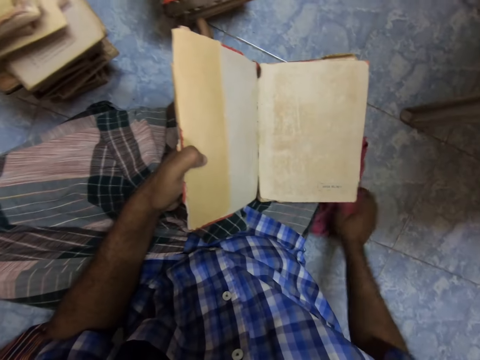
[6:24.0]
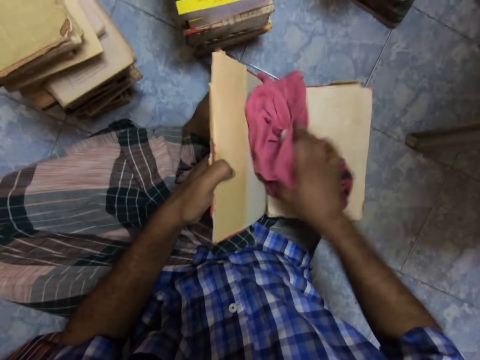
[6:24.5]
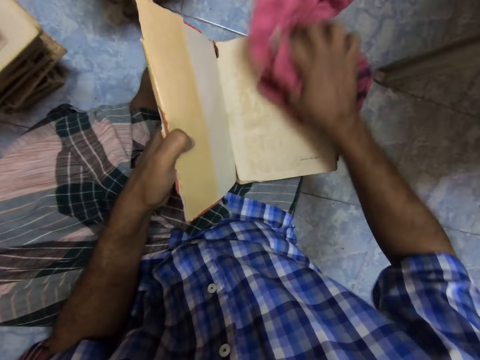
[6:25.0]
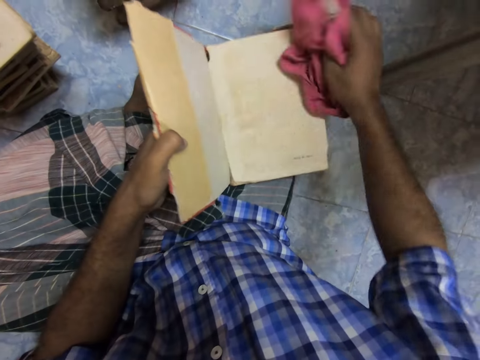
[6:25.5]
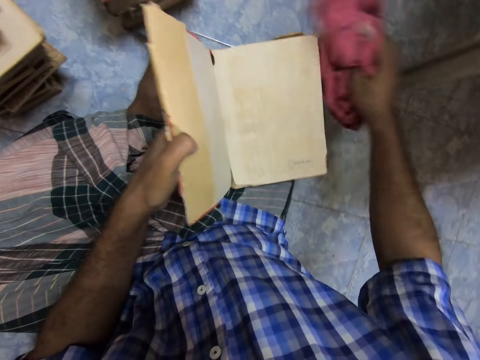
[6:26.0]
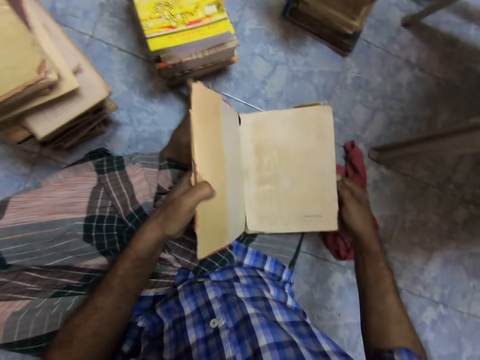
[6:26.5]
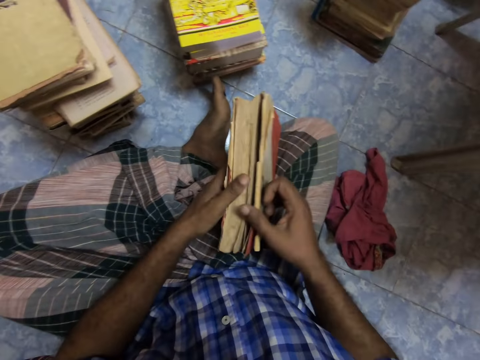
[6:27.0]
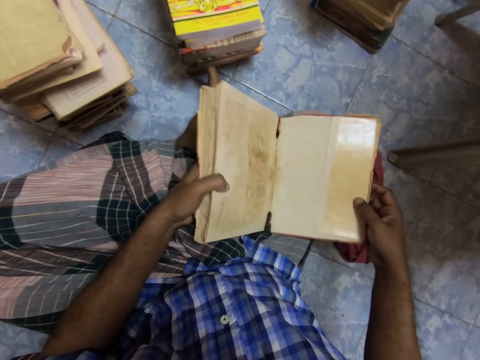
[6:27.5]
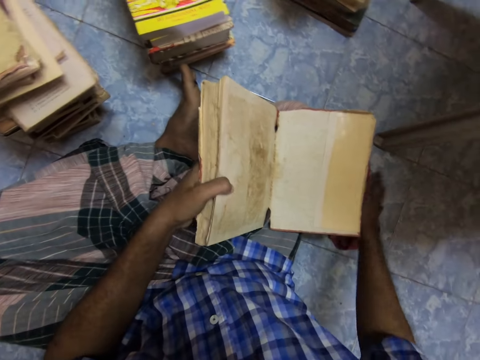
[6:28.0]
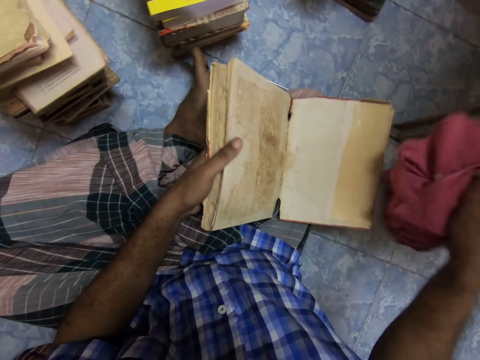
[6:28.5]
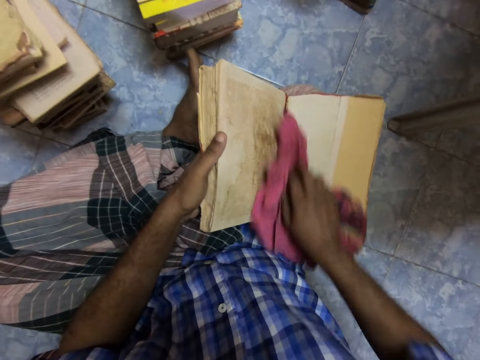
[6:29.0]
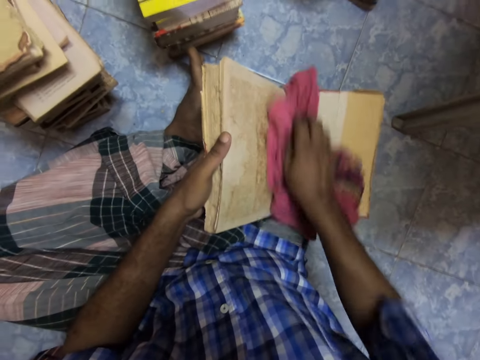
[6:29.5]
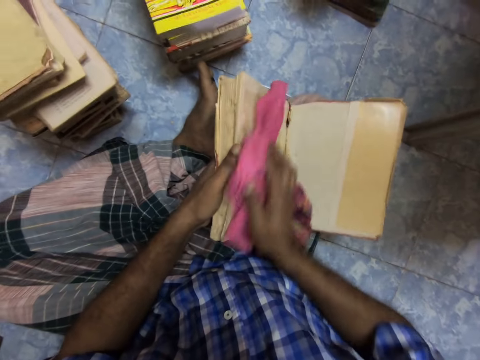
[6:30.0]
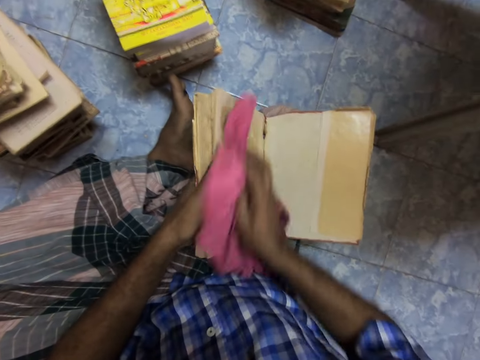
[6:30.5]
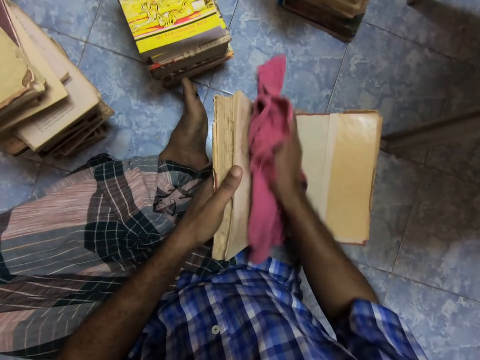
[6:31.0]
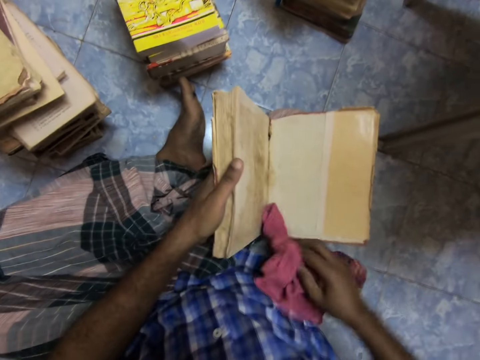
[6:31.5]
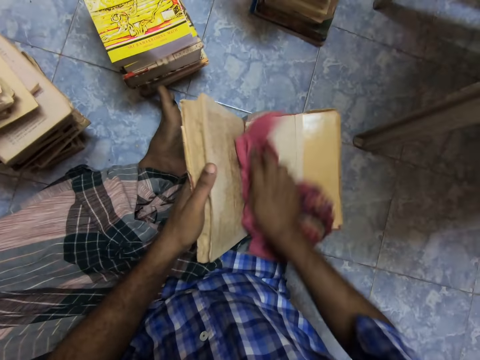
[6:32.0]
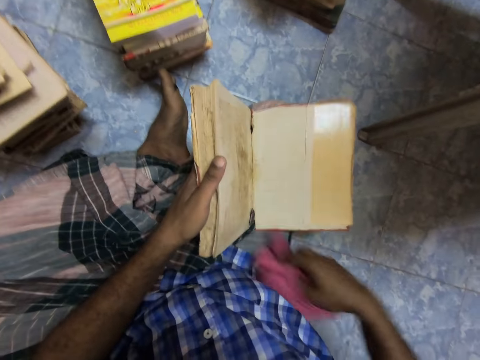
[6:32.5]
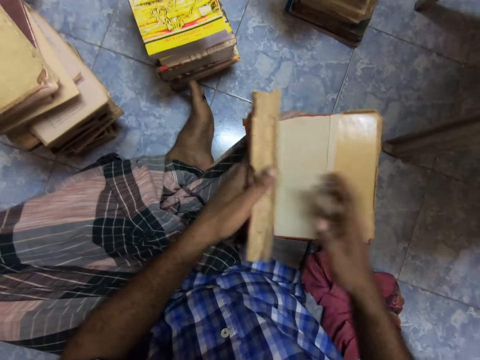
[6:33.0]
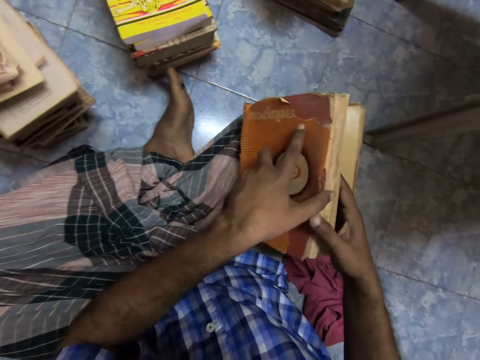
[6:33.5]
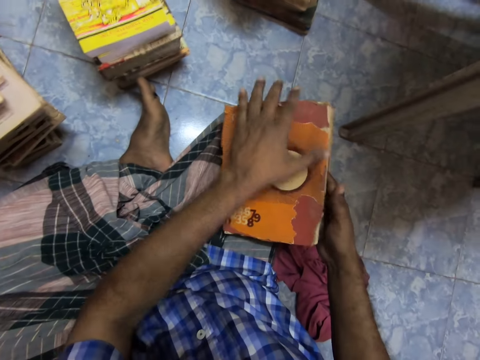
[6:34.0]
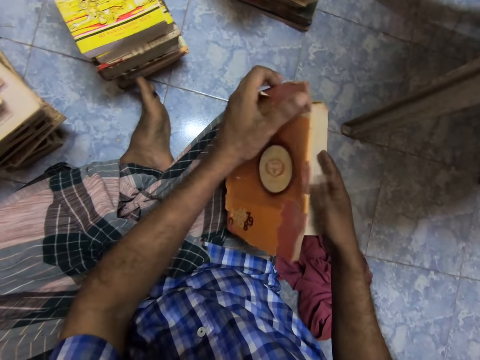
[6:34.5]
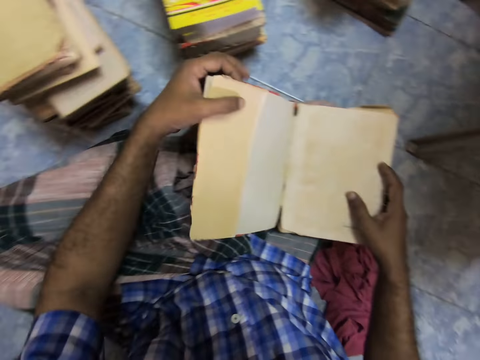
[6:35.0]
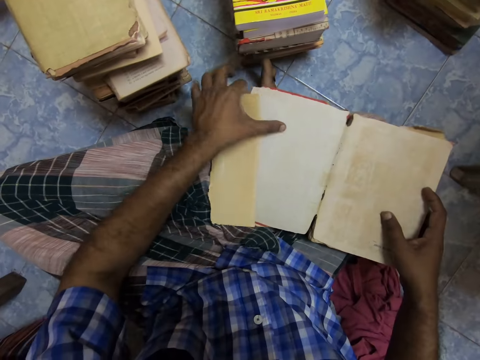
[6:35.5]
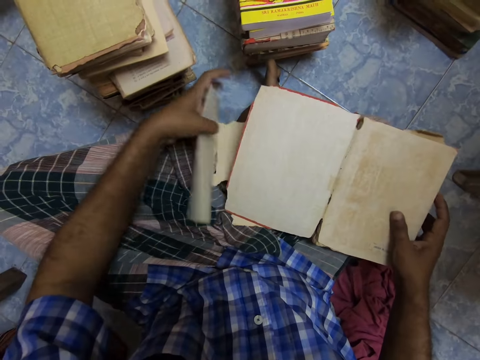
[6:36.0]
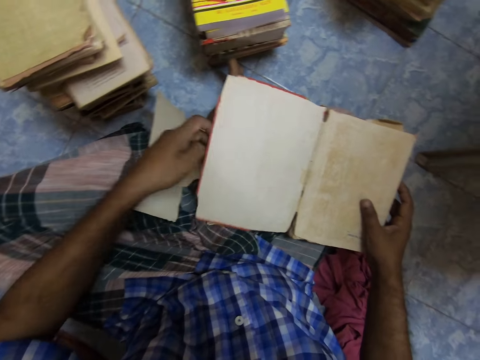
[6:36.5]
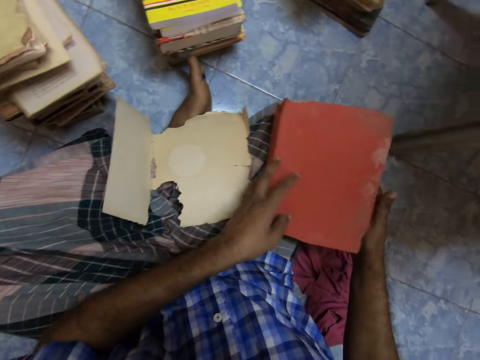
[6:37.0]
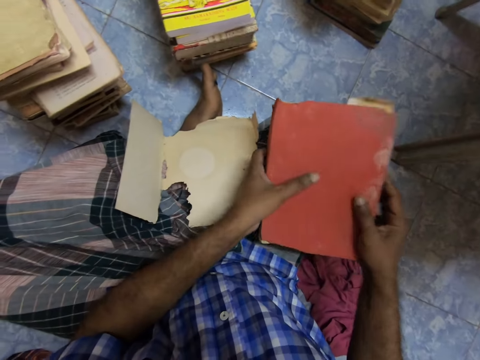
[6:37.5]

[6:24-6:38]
The camera wearer picks up a piece of cloth from the floor. They clean a book with the cloth. They drop the cloth on the floor. They close the book. They open the back side of the book. They pick up the piece of cloth from the floor. They clean the book with the cloth. They drop the cloth on the floor. They hold the book. They close the book. They open the front part of the book. They remove a cover. They open the book's cover. They close the book.

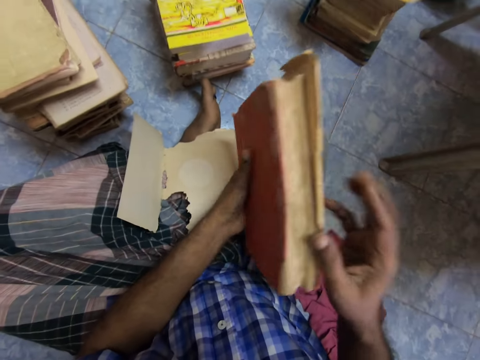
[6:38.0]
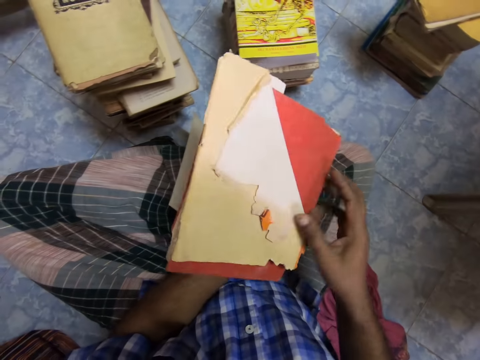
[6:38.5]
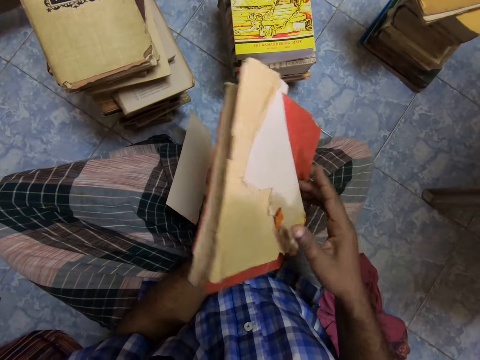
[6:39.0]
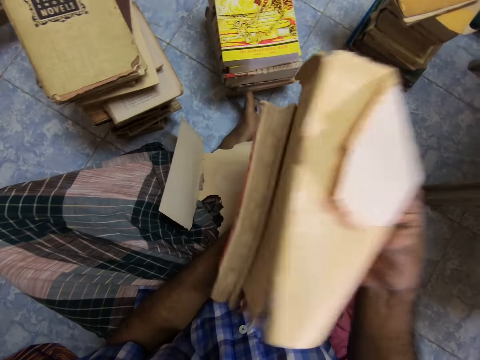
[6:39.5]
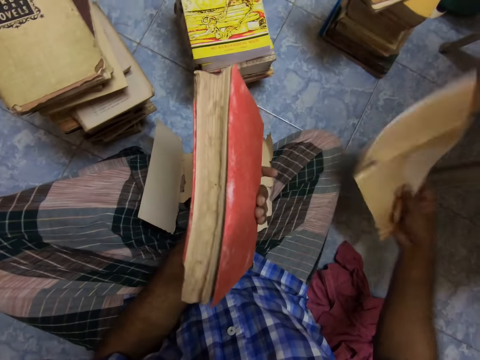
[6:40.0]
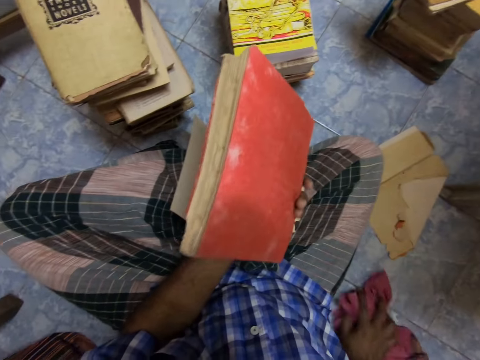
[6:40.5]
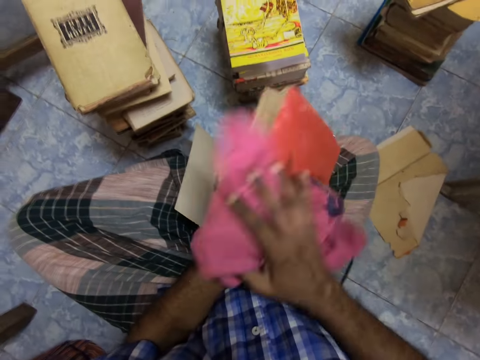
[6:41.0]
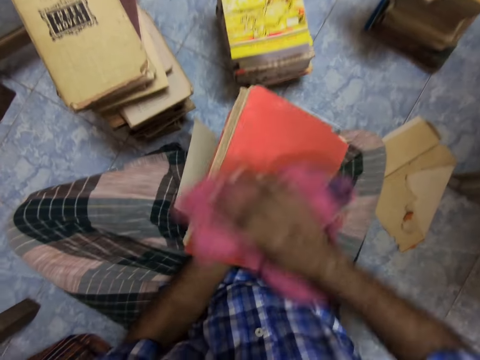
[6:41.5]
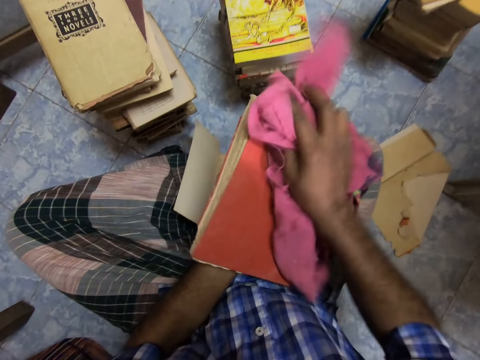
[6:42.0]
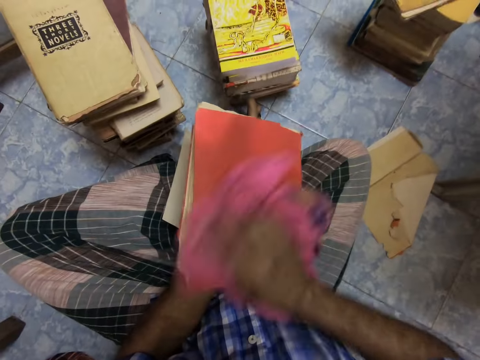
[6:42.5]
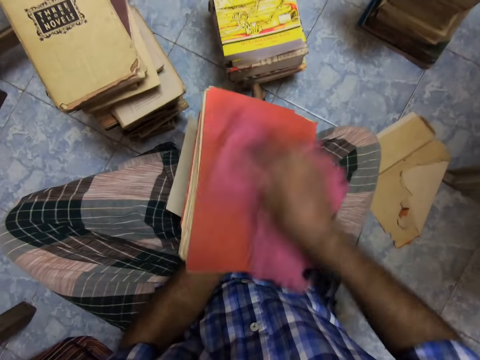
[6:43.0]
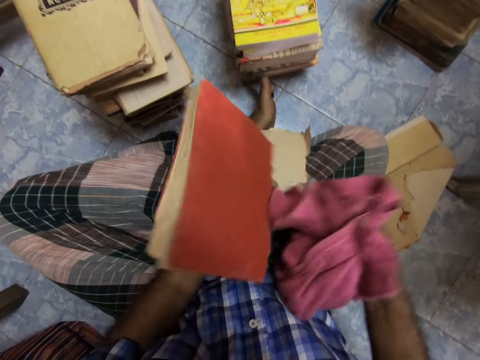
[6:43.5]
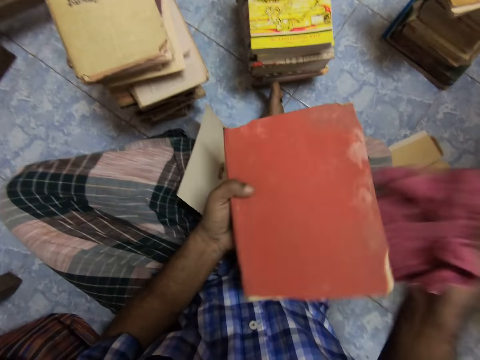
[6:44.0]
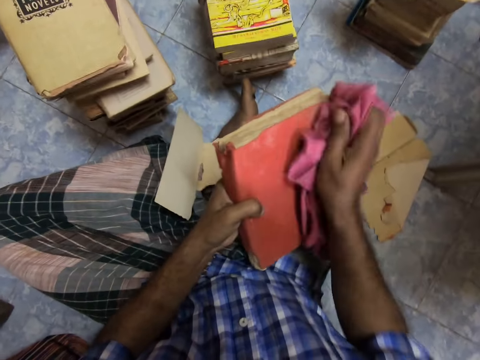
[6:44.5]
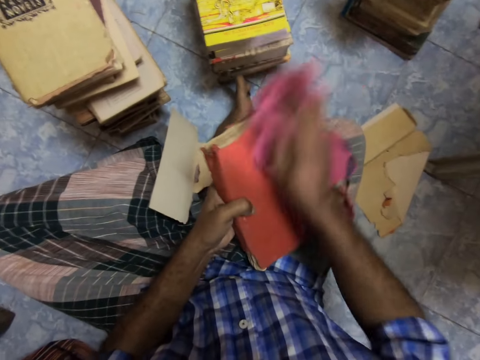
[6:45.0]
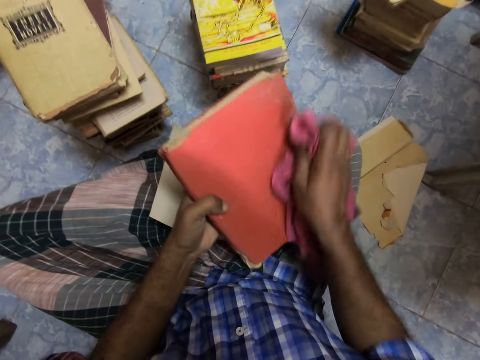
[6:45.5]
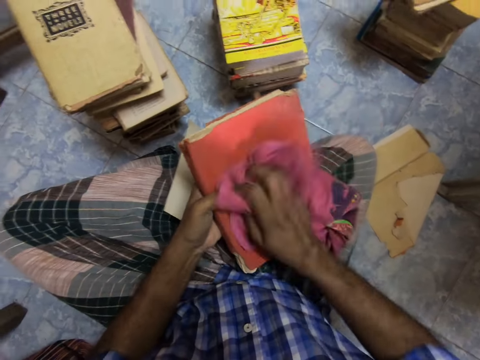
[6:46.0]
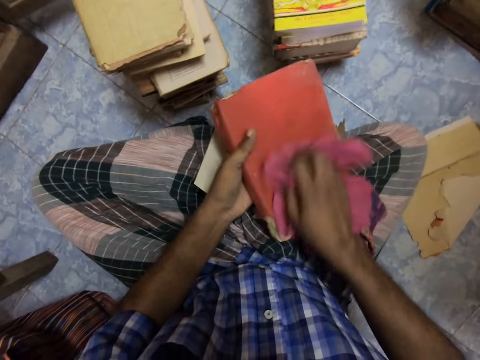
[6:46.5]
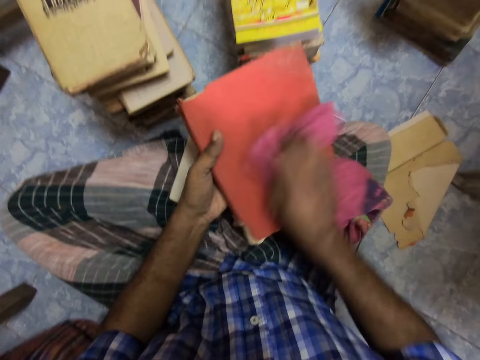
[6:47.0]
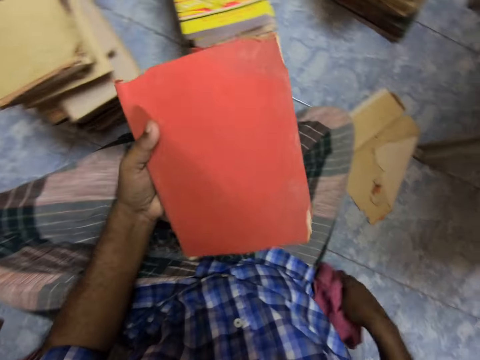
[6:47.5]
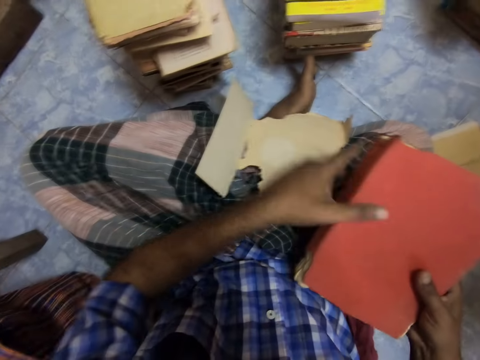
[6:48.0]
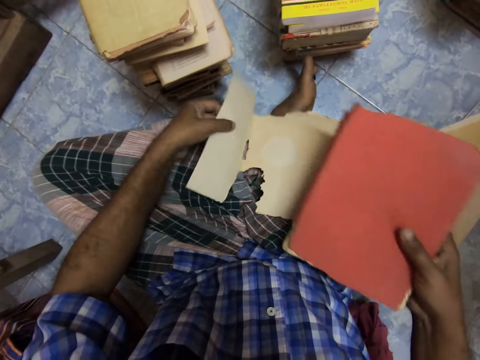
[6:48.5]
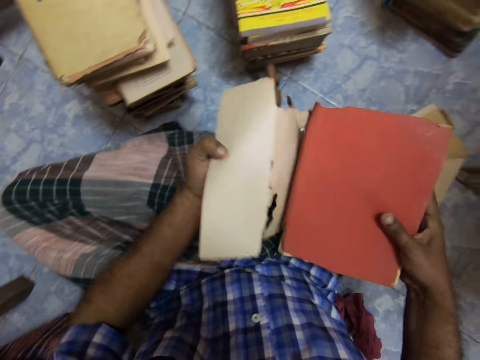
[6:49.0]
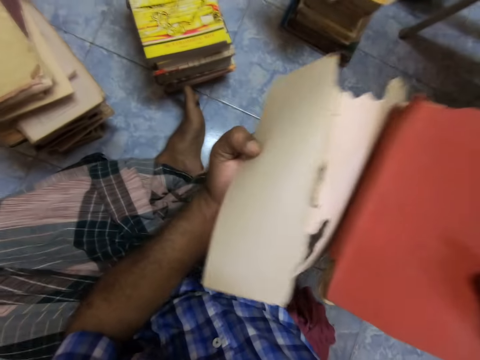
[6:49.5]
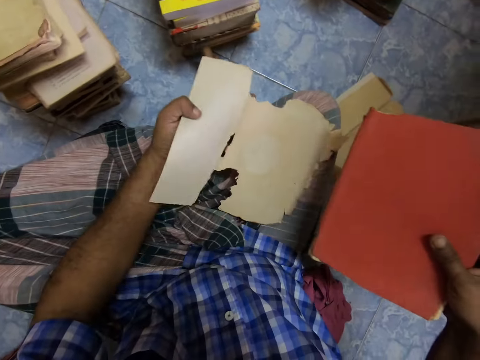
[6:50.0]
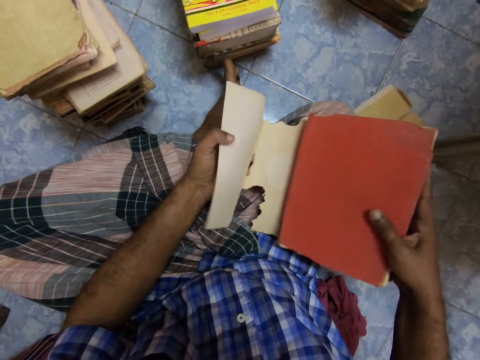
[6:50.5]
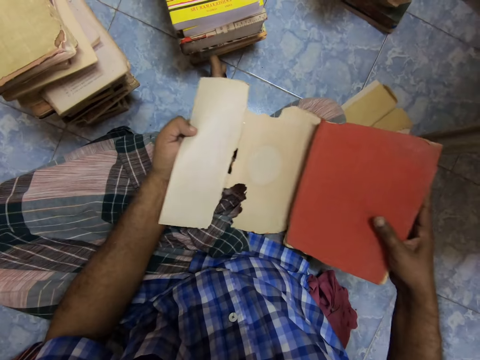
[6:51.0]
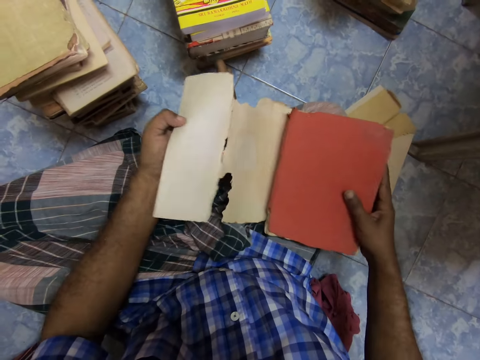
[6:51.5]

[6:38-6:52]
The camera wearer turns the book. He removes the book's cover. He drops the cover. He throws the cover. He picks up a cloth. He cleans the book with the cloth. He turns the book. He cleans the book with the cloth. He drops the cloth on the floor. He holds the book with both hands. He holds the cover. He lays the cover on his lap.
